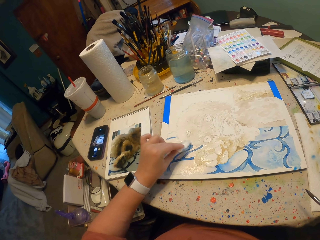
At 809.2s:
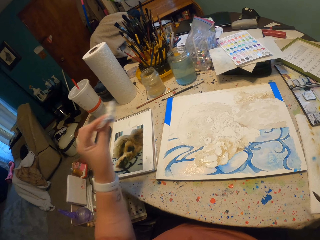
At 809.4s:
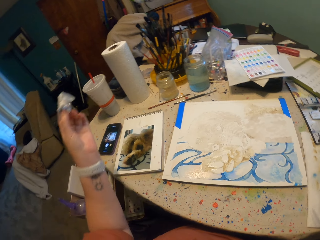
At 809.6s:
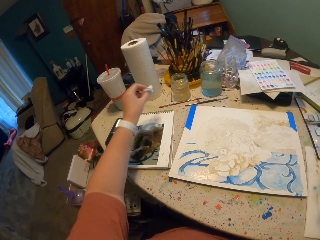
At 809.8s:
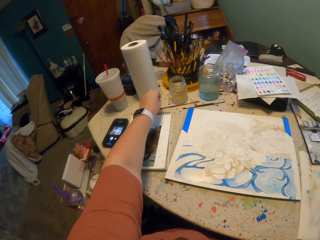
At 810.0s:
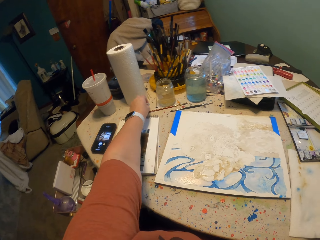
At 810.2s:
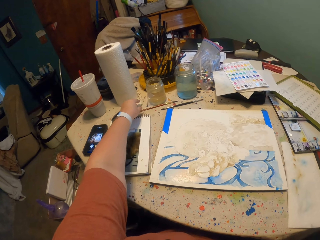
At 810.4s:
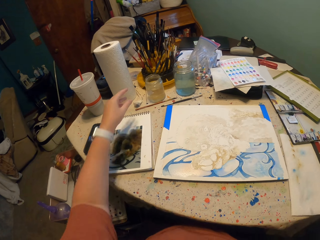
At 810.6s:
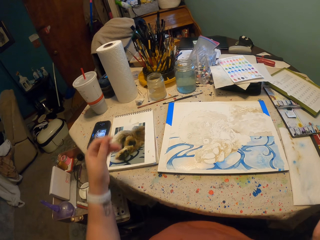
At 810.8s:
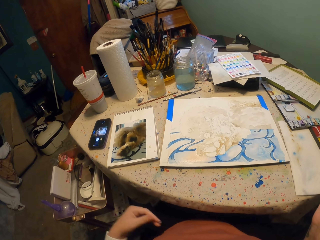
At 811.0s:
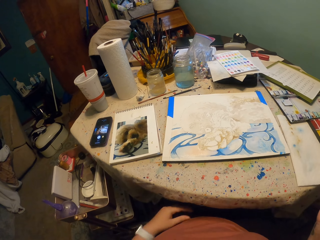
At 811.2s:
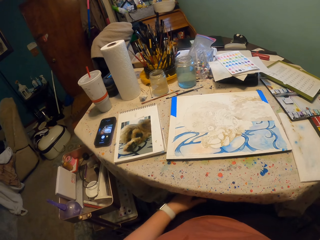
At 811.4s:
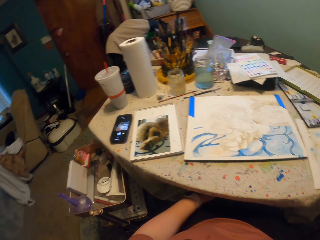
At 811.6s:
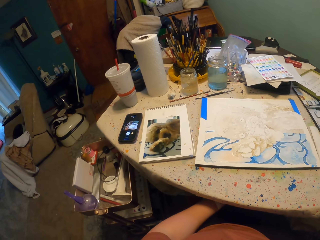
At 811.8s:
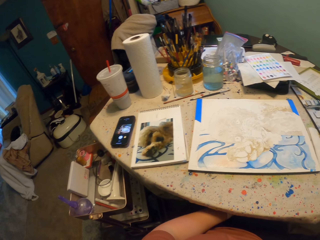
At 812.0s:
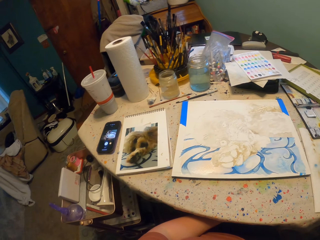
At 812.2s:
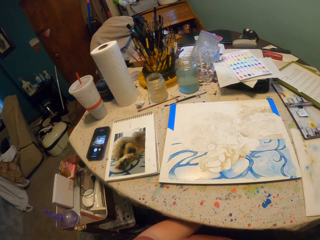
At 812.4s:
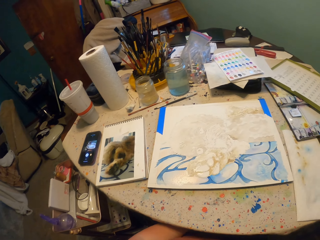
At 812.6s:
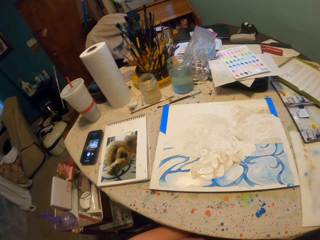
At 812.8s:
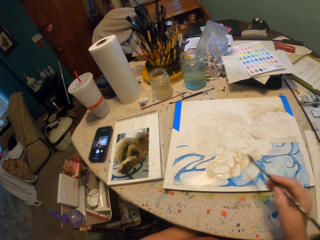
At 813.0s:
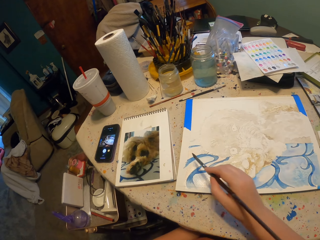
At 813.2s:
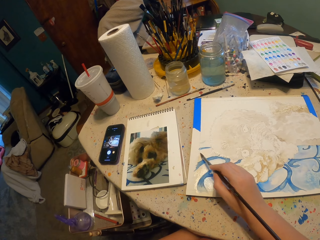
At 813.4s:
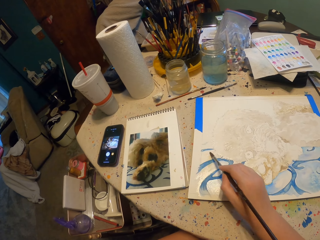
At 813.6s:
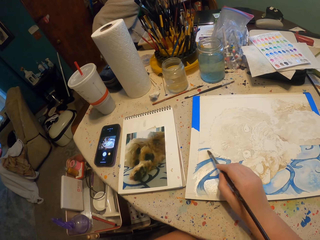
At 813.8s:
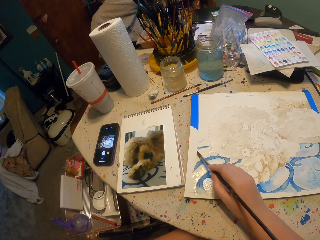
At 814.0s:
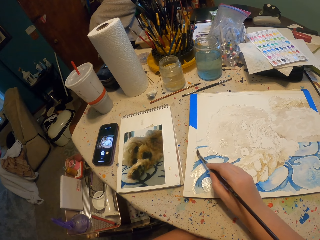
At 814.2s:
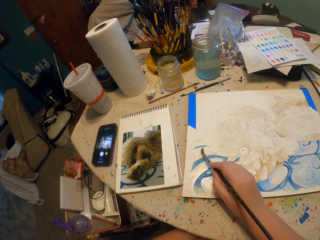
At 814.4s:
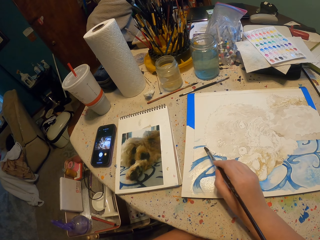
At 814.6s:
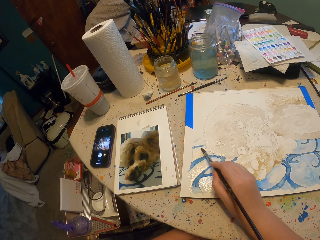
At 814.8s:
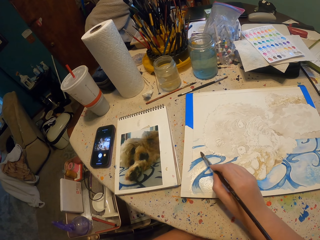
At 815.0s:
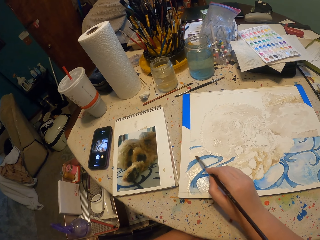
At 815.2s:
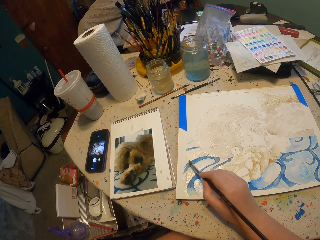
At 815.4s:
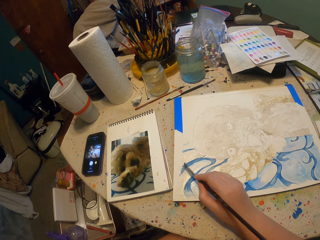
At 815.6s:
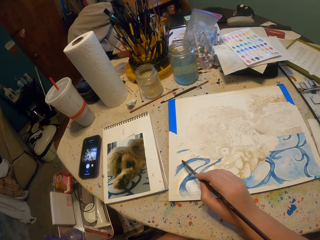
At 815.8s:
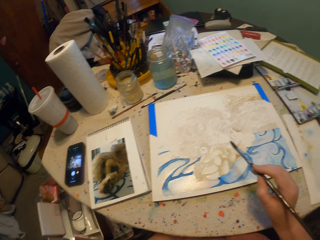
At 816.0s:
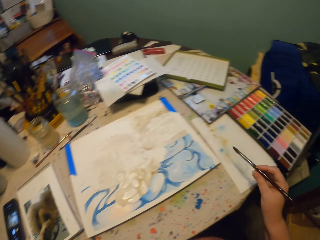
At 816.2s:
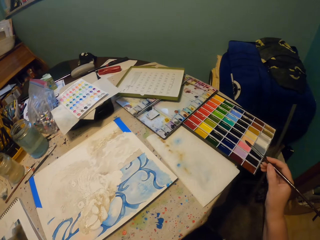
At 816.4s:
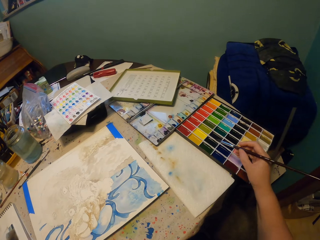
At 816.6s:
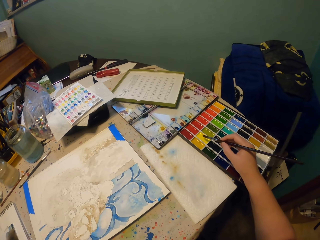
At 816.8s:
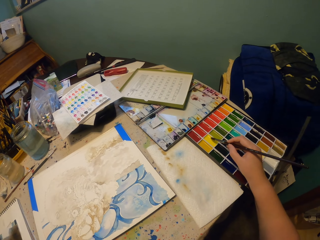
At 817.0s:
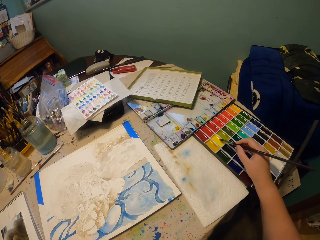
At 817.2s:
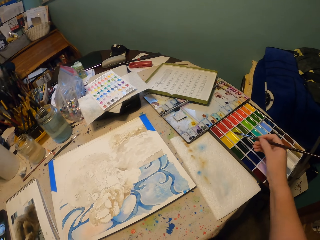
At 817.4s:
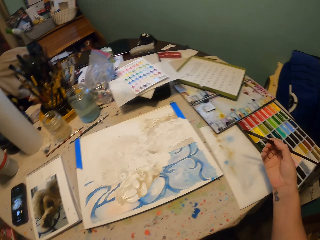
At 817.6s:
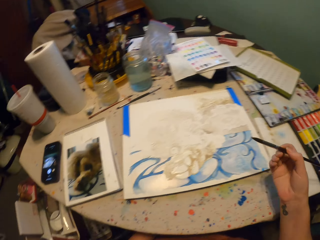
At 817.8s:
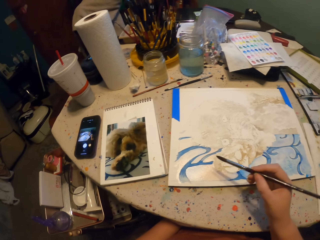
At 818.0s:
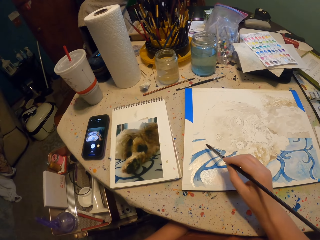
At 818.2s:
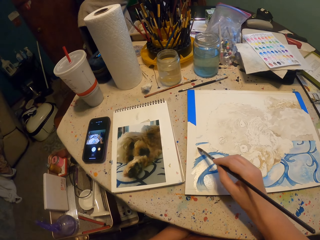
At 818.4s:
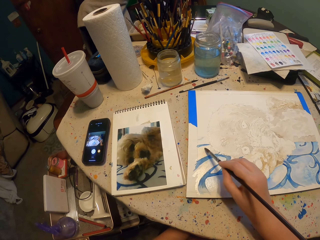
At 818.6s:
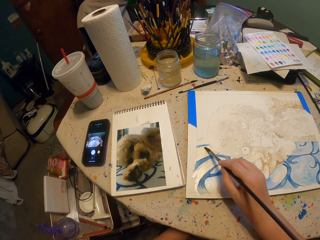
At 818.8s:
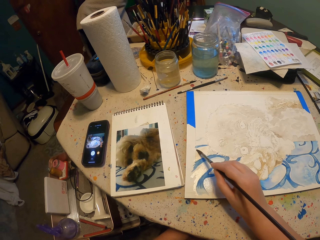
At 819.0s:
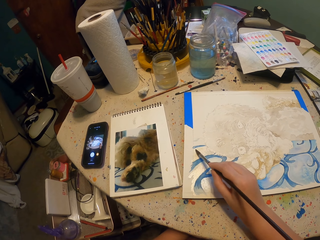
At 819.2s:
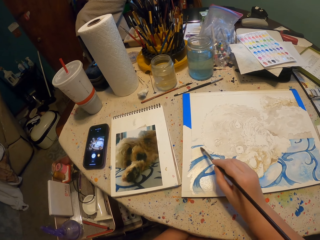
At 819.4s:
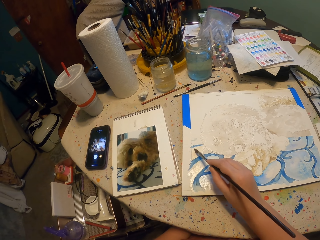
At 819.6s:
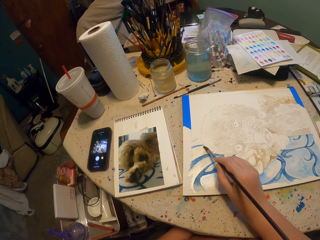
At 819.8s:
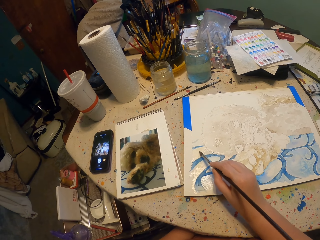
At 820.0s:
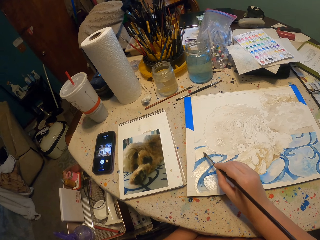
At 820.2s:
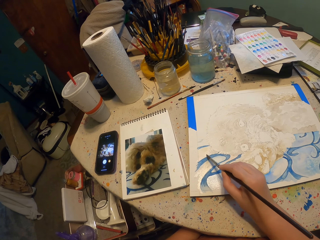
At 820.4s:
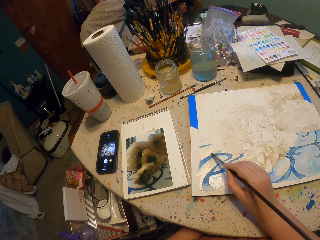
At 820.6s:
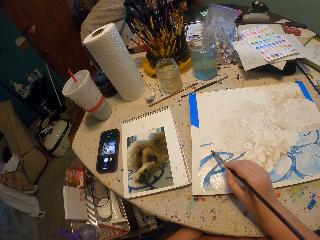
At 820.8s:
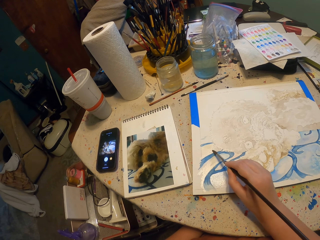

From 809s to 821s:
The camera wearer moves their hand. They tap the piece of paper on the painted paper. They move their hand. They drop the piece of paper on the table. They move their hand. They put their hand under the table. They paint on the paper. They release the paint brush from the paper. They tap the paint brush in the paint. They release the paint brush from the paint. They paint on the paper.

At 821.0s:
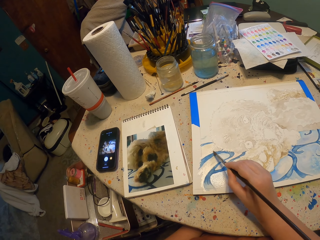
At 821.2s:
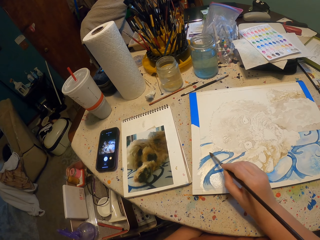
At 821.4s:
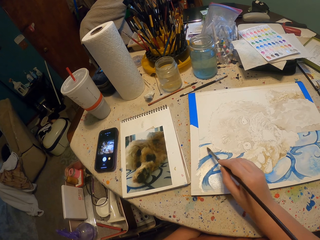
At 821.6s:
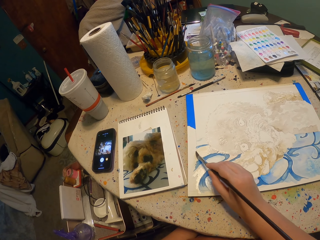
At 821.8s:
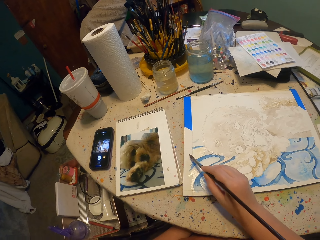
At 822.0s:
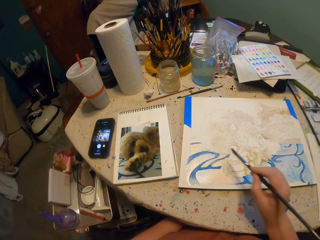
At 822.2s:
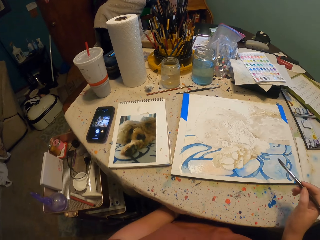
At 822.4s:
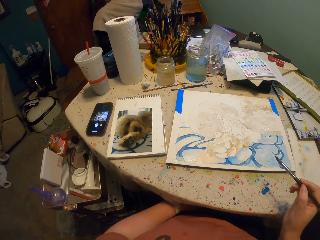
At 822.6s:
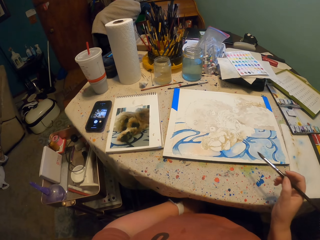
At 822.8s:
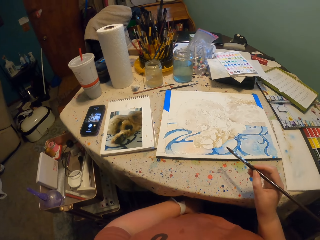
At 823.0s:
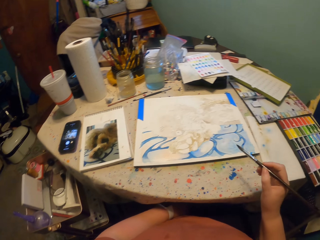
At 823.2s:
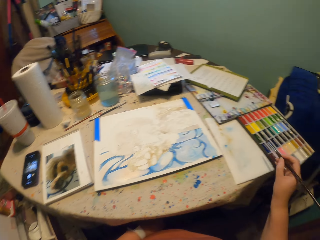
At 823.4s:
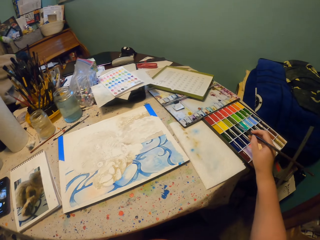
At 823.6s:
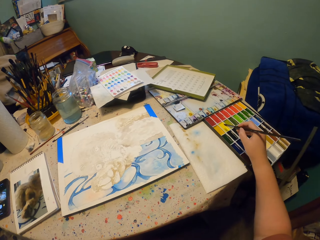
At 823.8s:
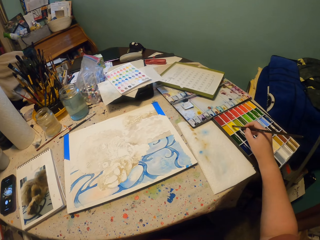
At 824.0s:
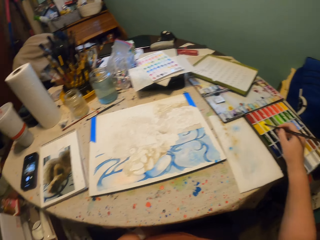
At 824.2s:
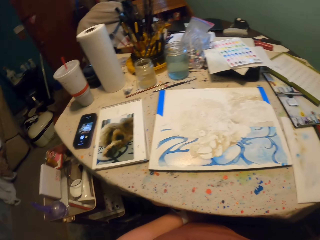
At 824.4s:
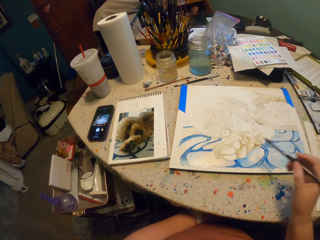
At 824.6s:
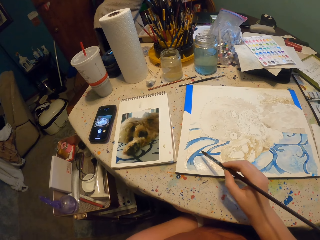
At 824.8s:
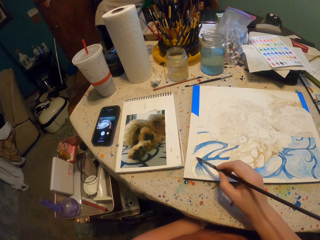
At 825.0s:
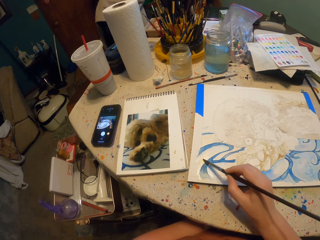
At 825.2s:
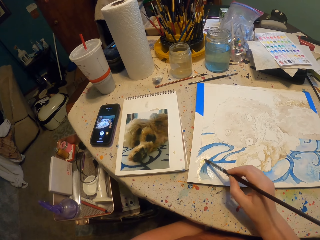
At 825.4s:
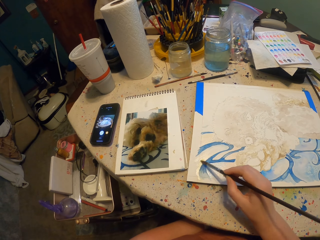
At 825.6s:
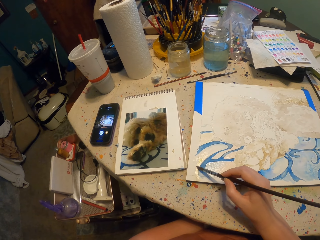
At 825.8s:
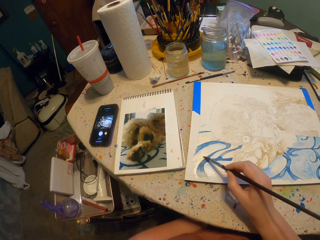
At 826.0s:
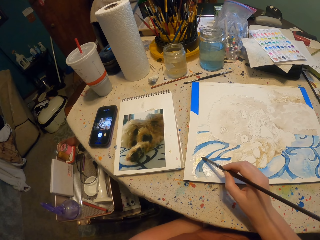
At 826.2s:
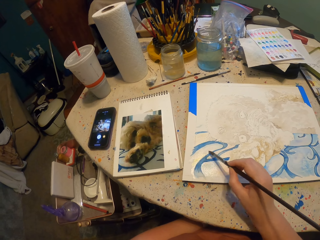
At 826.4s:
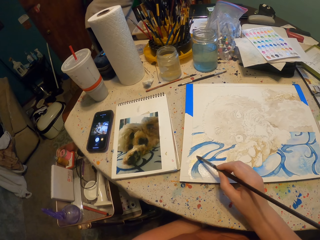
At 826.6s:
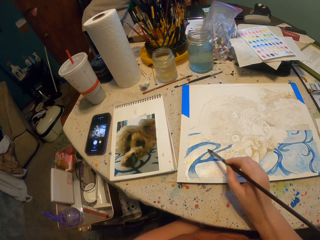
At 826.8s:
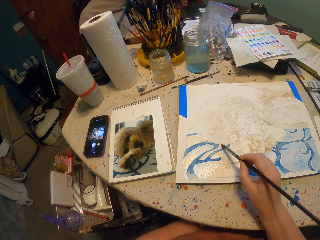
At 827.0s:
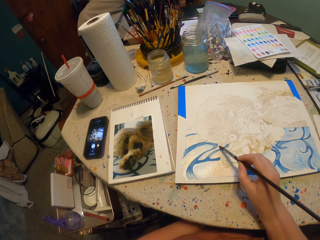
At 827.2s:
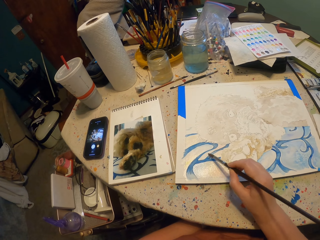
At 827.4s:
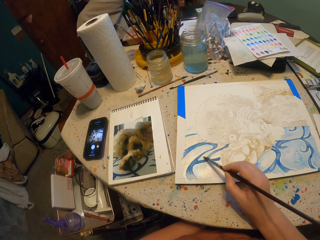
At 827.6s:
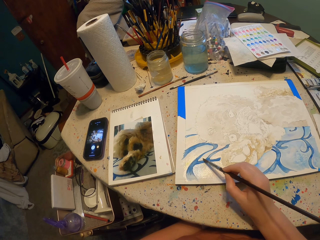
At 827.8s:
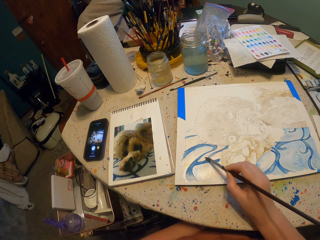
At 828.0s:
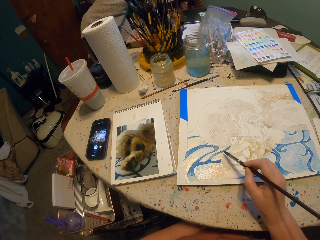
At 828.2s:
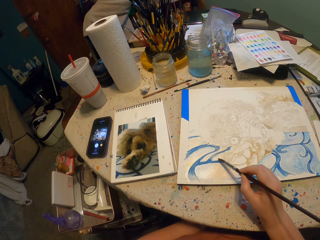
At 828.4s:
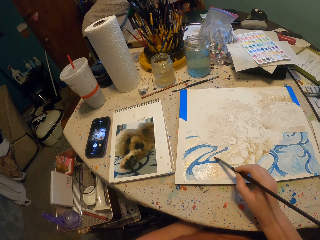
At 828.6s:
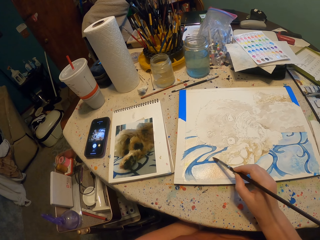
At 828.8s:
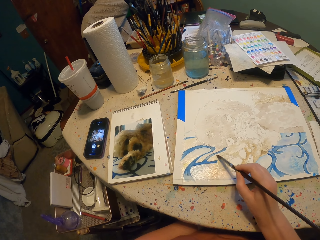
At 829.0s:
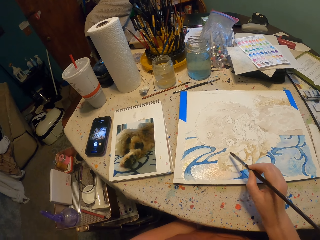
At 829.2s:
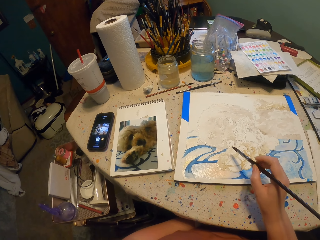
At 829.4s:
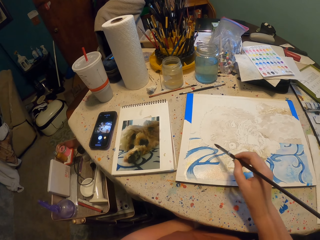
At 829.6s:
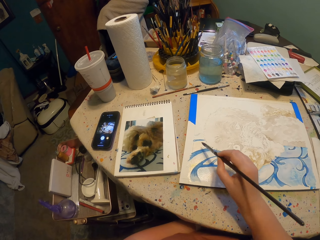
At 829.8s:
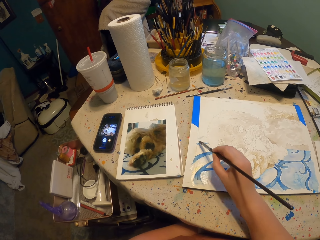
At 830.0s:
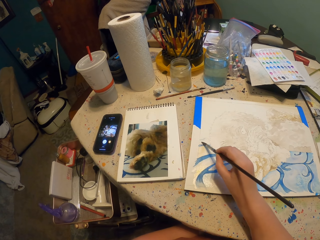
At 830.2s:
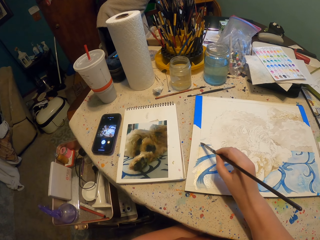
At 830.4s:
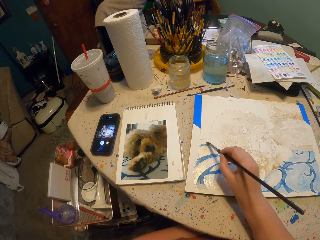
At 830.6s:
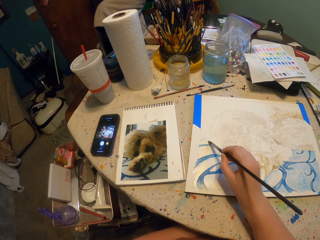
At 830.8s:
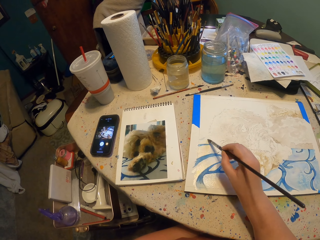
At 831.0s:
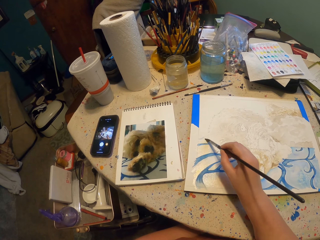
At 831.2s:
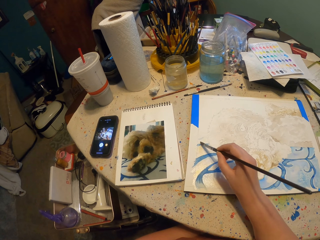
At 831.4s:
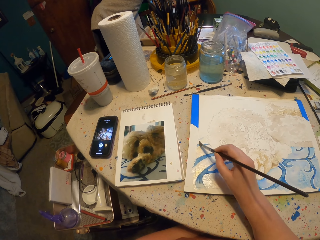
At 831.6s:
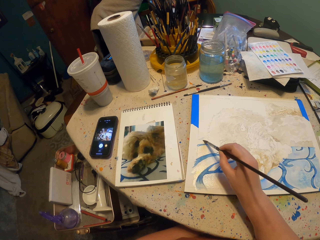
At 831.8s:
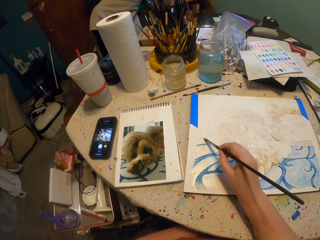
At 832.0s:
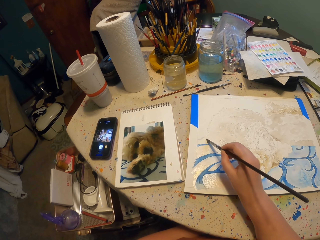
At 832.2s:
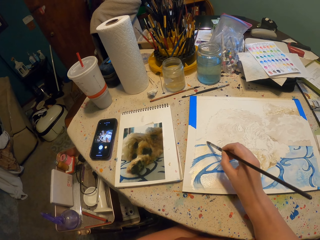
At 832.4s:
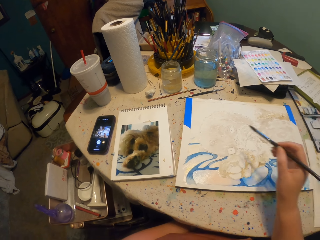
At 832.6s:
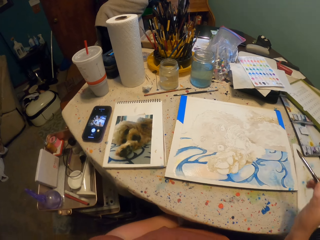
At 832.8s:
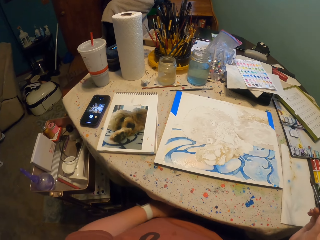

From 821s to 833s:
The camera wearer releases the paint brush from the paper. They tap the paint brush in the paint. They release the paint brush from the paint. They paint on the paper. They paint on the drawing book.
